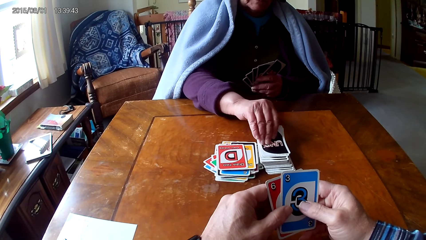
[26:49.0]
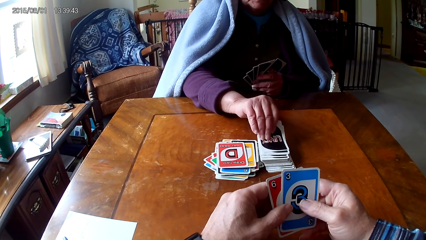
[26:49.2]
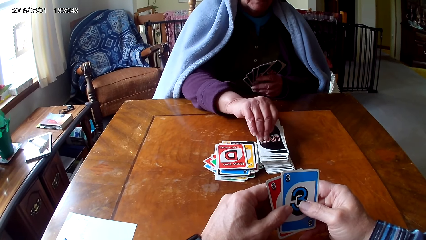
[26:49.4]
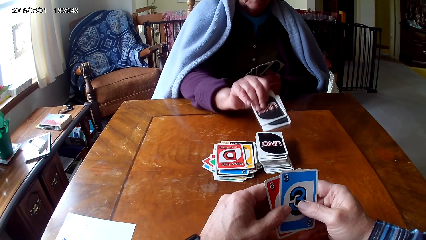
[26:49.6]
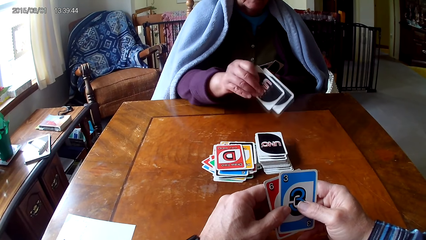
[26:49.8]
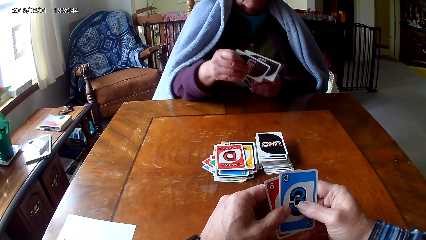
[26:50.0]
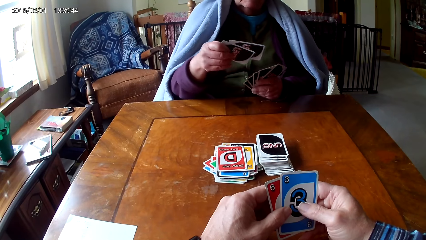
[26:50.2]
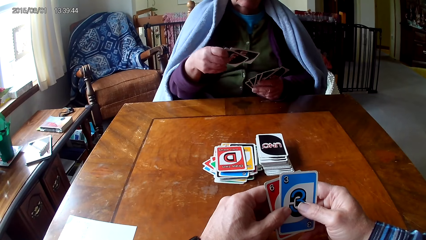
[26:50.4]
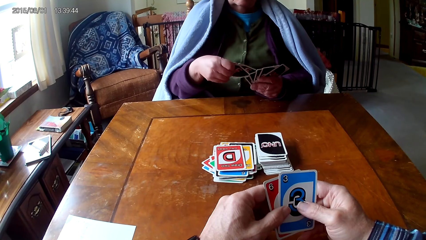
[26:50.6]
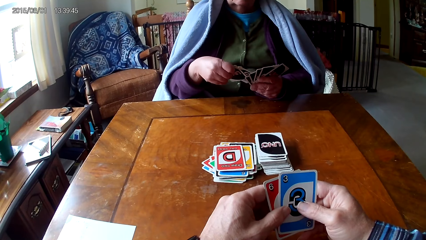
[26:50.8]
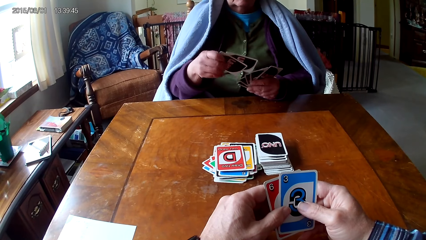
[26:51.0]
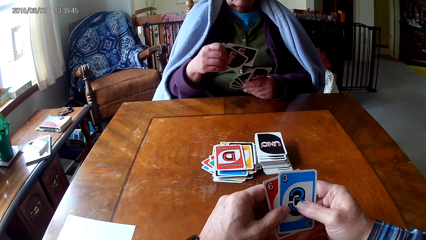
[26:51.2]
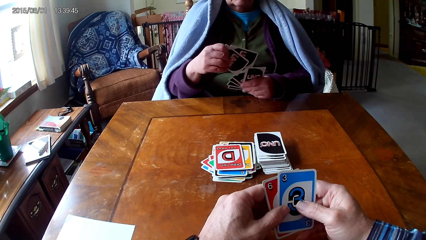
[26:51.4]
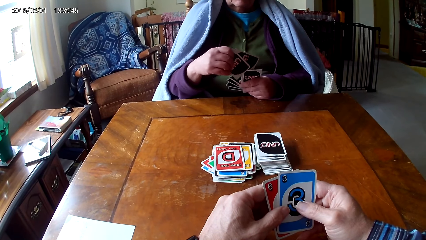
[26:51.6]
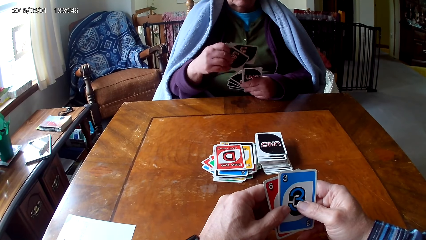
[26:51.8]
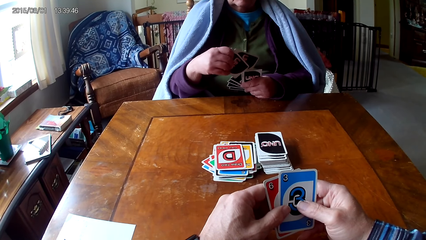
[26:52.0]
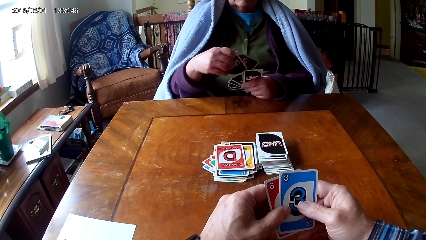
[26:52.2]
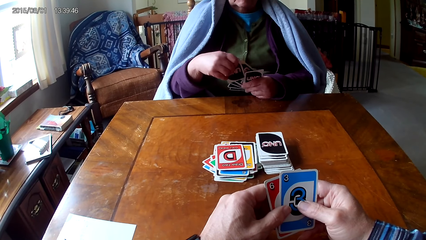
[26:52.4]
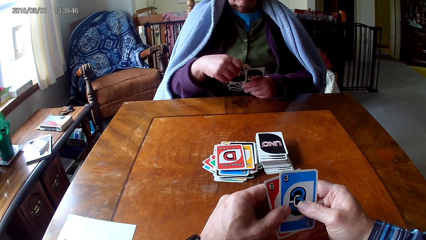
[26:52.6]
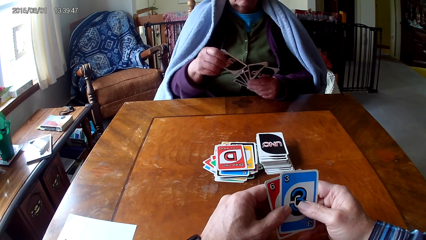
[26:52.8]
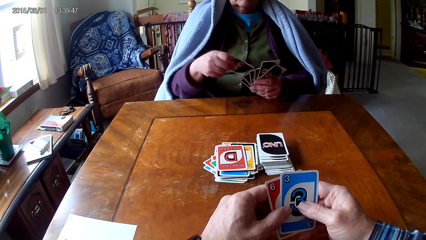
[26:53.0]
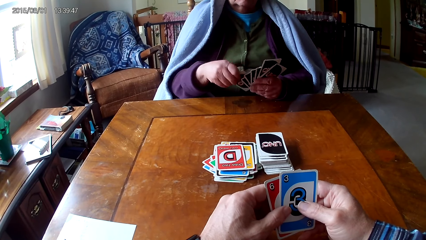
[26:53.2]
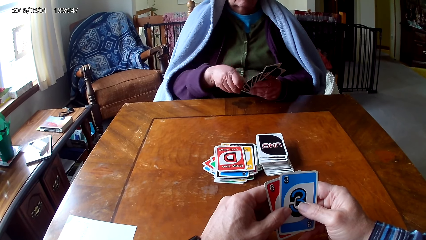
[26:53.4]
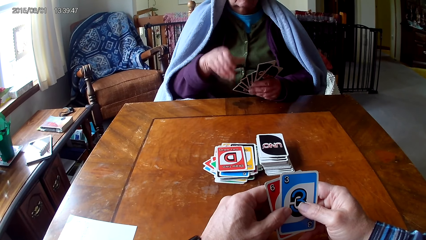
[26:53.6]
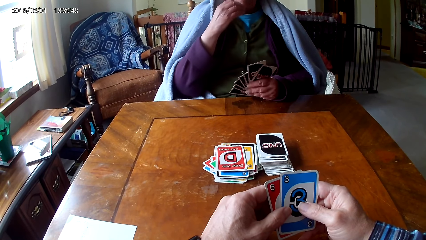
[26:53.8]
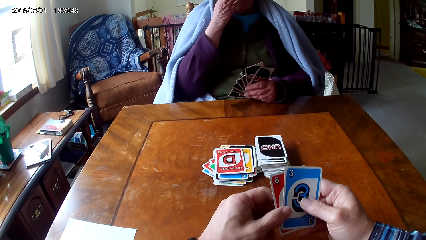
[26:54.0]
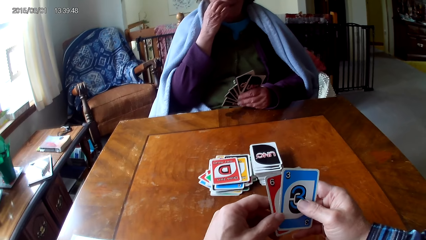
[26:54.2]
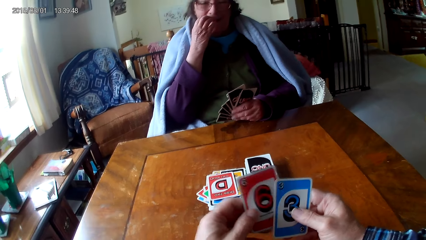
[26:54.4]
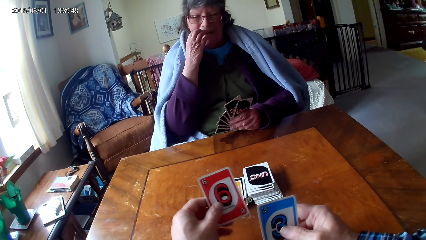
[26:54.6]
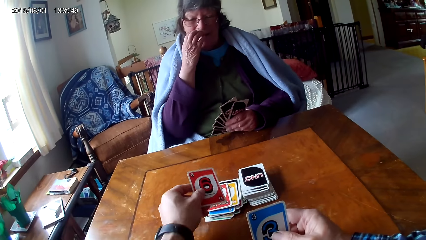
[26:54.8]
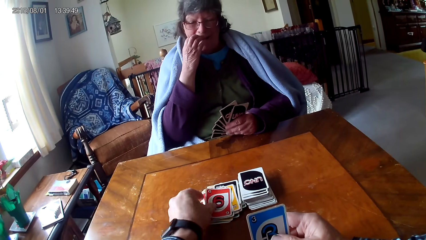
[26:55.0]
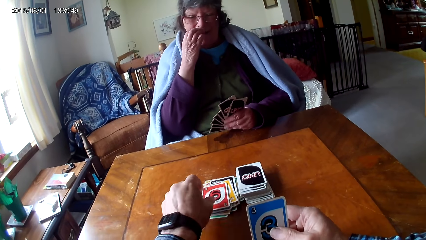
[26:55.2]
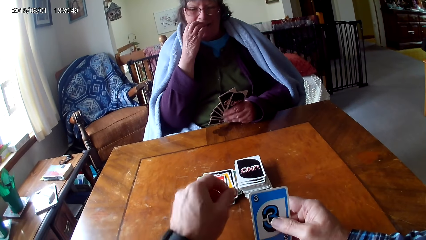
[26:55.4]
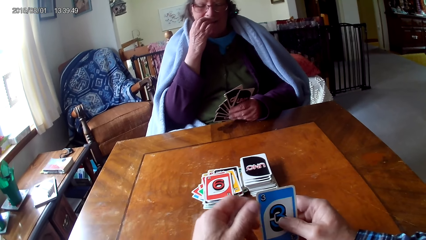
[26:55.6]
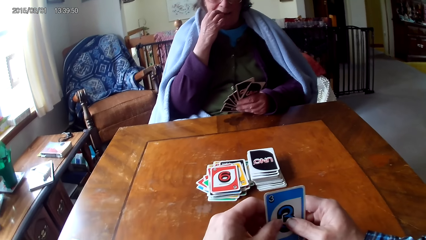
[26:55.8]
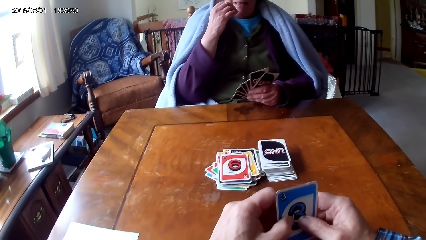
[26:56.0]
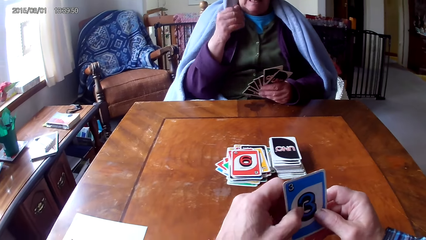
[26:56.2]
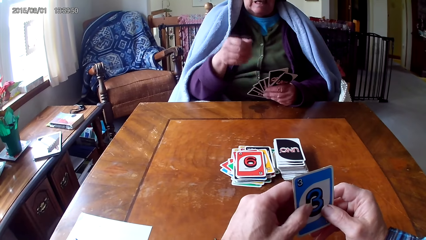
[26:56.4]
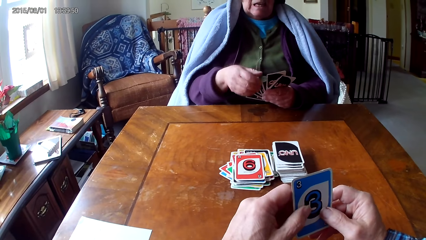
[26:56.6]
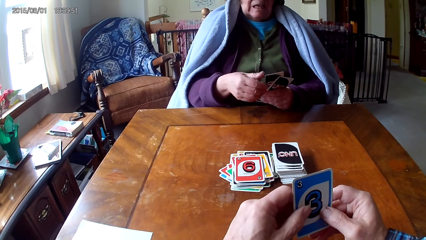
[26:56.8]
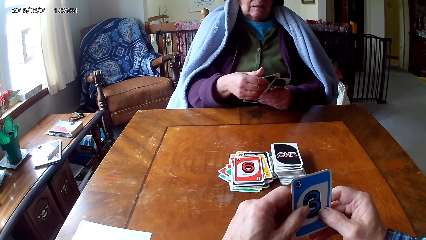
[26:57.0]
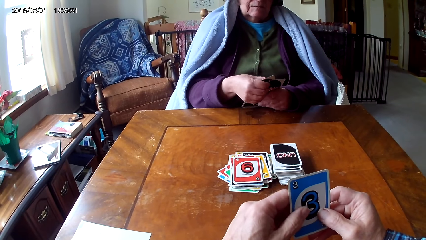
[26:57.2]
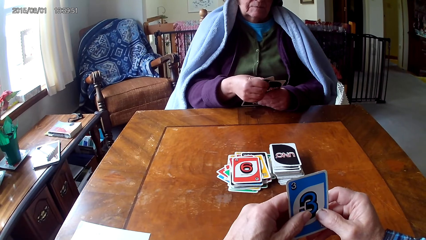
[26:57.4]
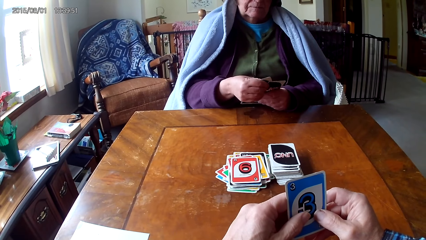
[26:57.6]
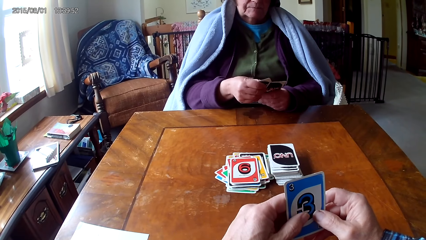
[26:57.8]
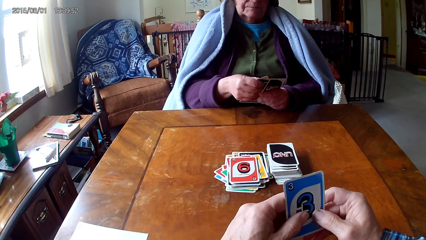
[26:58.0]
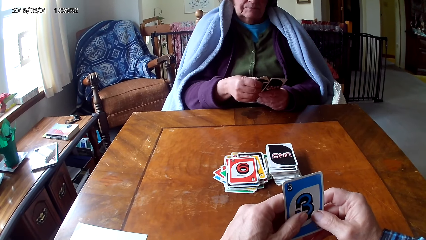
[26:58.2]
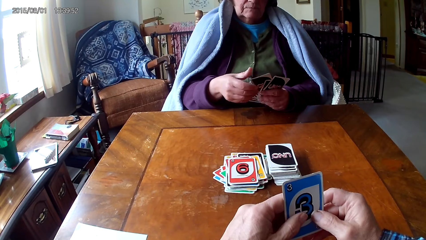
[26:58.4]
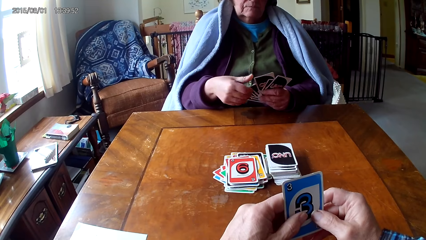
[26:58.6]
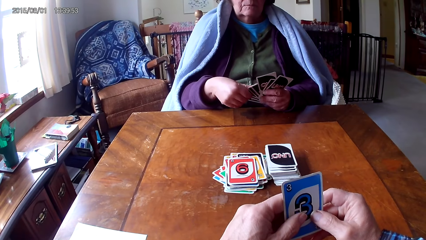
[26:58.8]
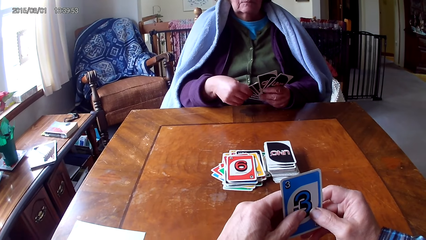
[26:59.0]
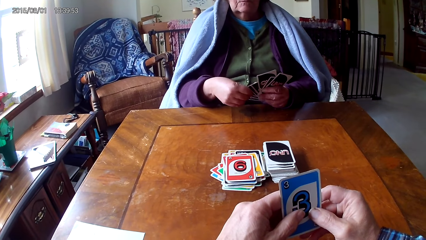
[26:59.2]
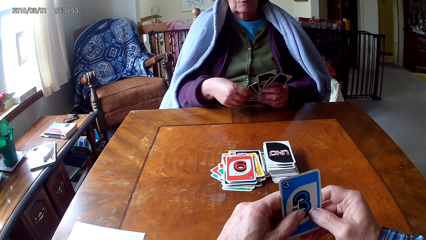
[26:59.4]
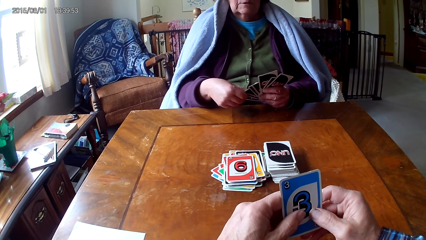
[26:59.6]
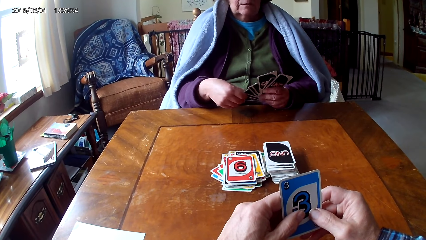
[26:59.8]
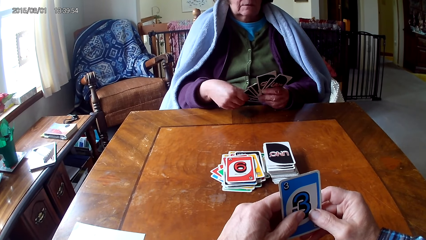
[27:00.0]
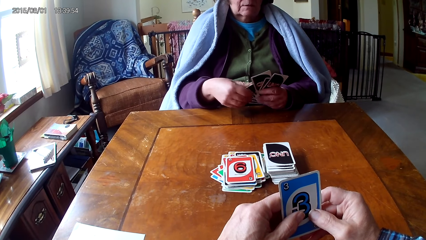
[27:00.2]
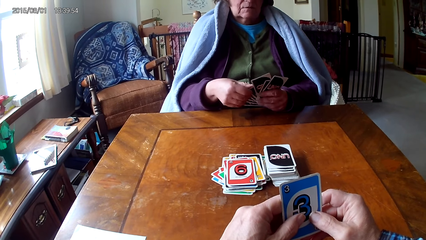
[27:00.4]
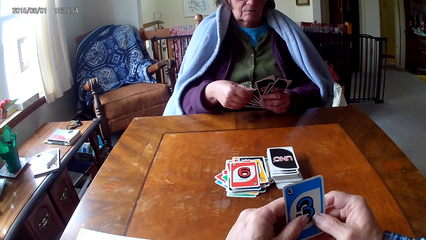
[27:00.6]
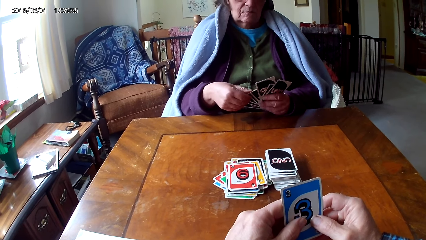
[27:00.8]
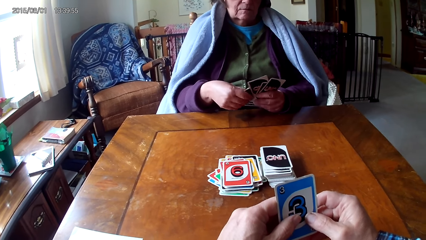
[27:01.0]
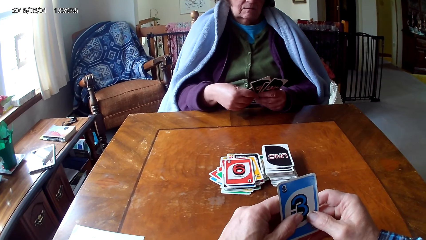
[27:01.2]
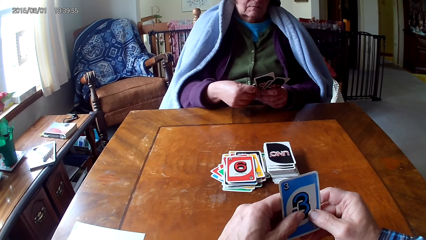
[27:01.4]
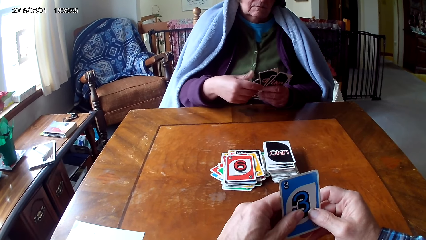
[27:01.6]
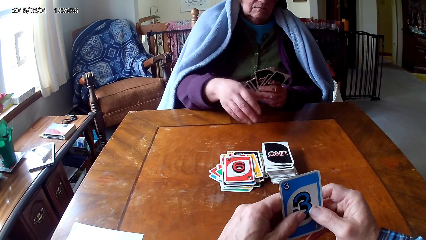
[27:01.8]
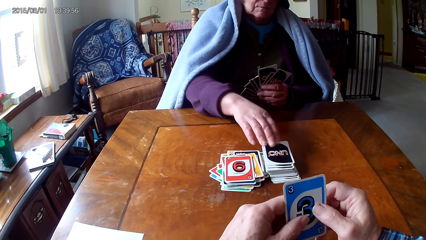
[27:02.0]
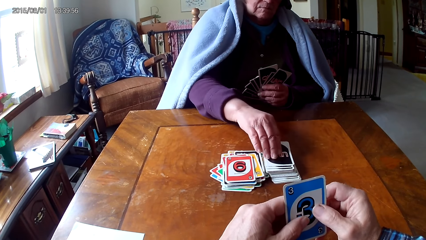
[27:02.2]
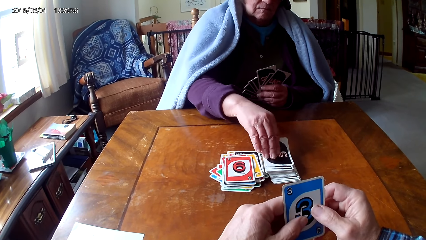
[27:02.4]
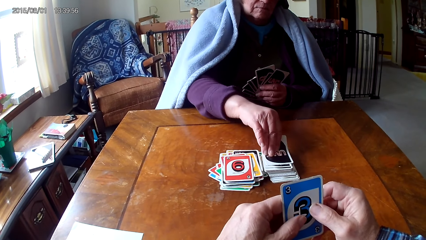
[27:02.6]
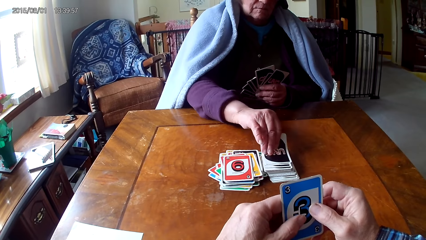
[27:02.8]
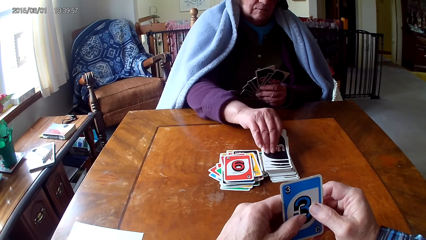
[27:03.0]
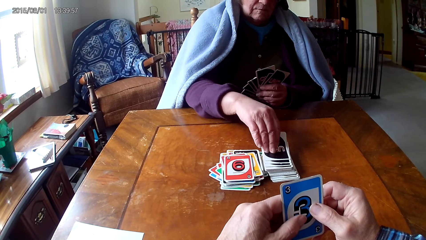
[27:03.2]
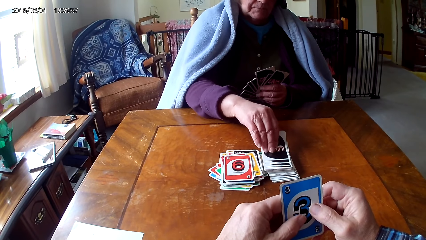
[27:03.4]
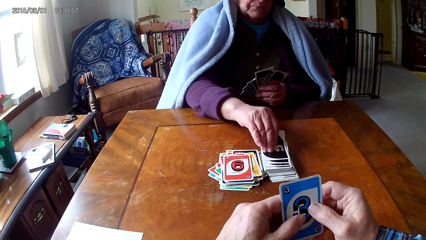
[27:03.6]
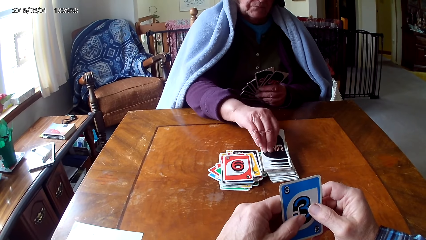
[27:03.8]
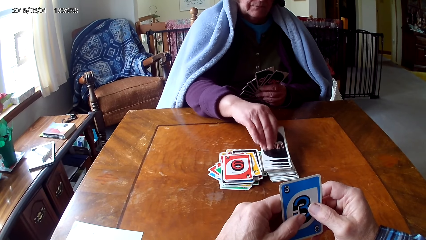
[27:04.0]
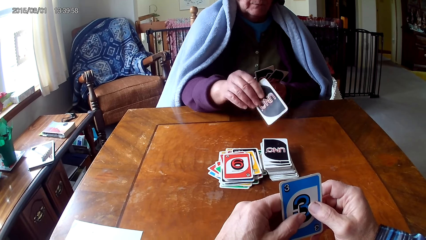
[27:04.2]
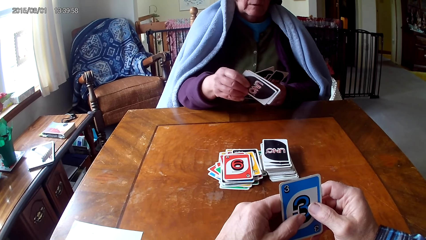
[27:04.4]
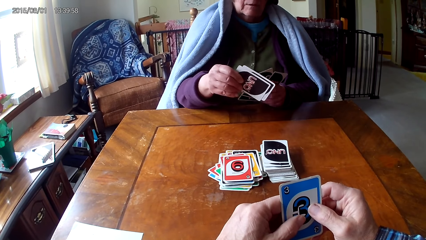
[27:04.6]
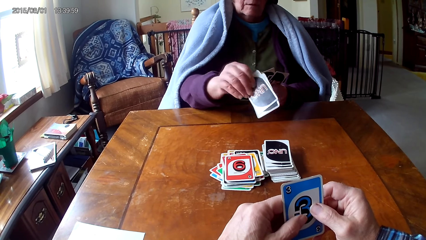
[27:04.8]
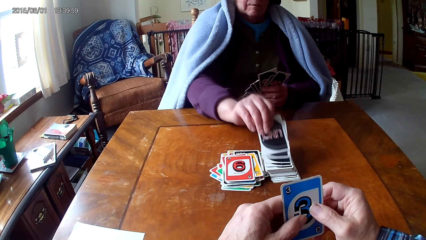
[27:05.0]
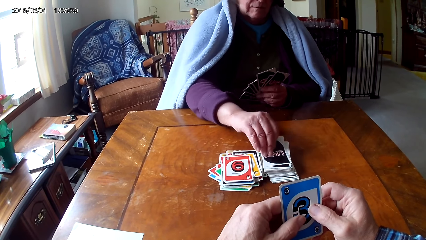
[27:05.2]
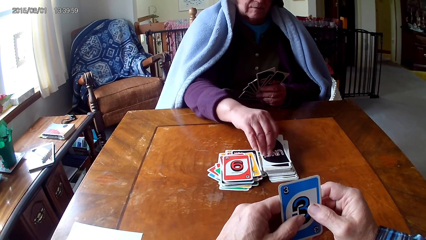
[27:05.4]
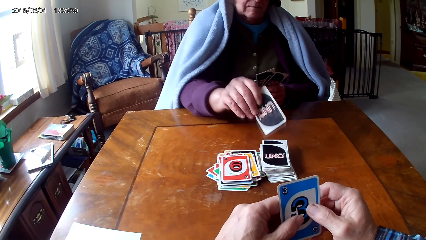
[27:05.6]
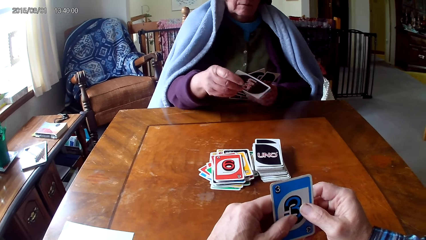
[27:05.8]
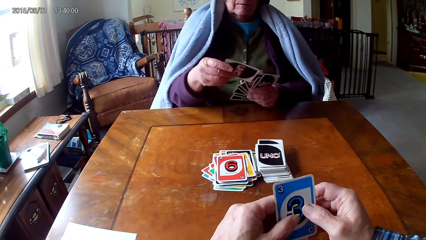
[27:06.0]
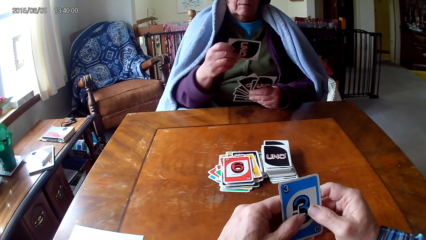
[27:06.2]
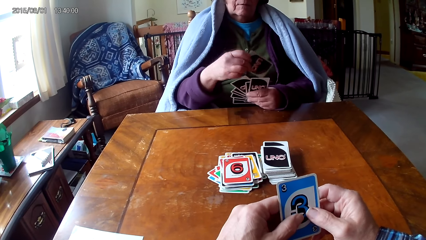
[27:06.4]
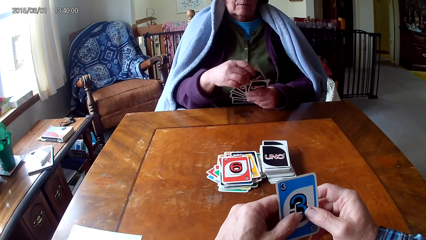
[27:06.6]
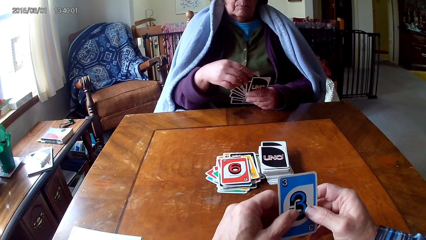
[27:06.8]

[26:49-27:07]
A woman picks cards and puts the cards on other cards. The camera wearer places the card on the table. The woman picks cards, puts down a card, and picks a card.
